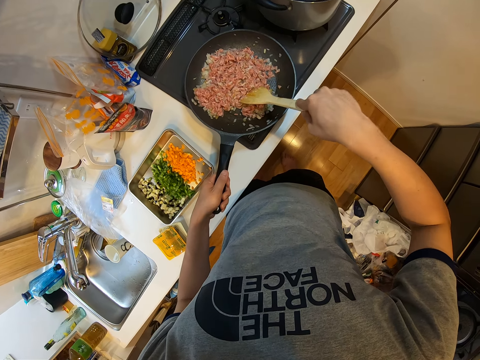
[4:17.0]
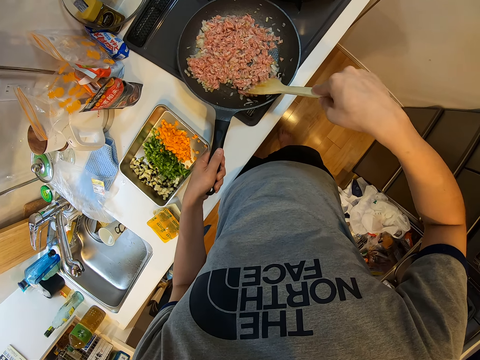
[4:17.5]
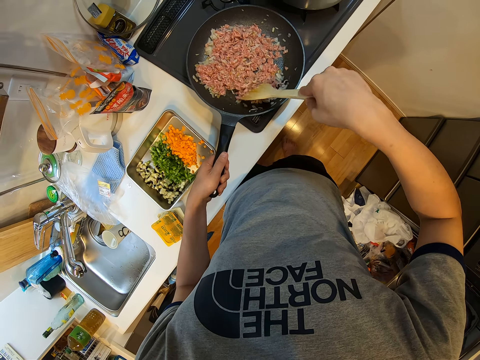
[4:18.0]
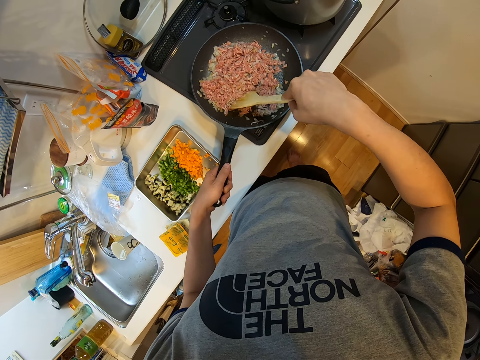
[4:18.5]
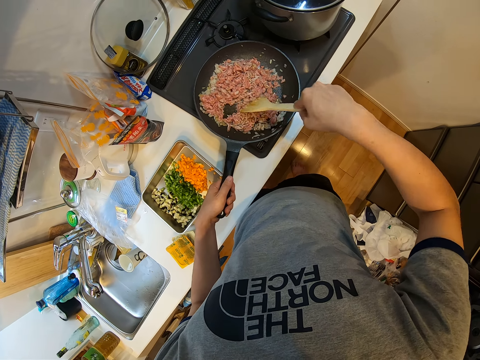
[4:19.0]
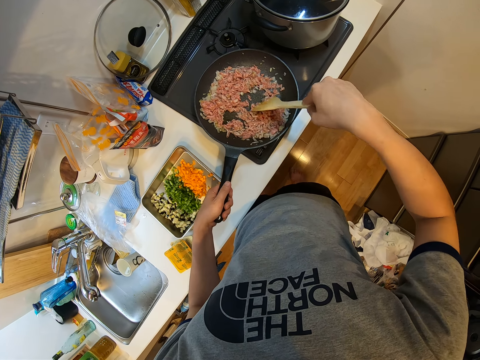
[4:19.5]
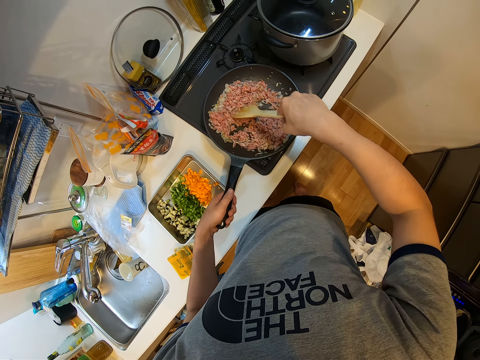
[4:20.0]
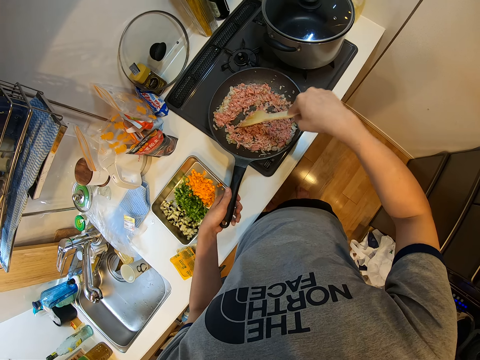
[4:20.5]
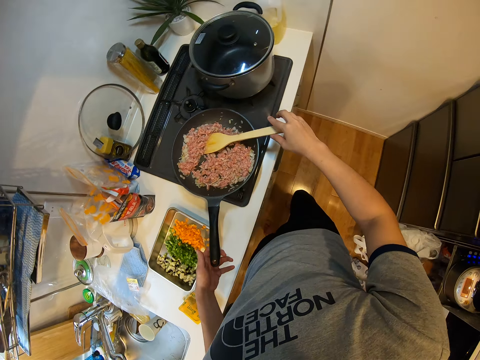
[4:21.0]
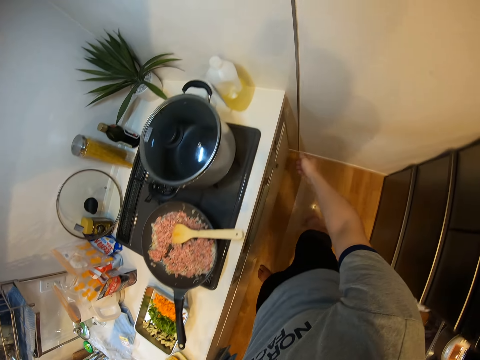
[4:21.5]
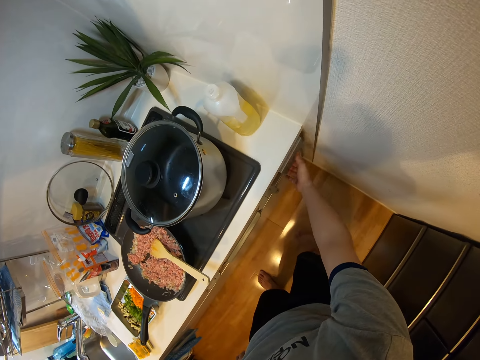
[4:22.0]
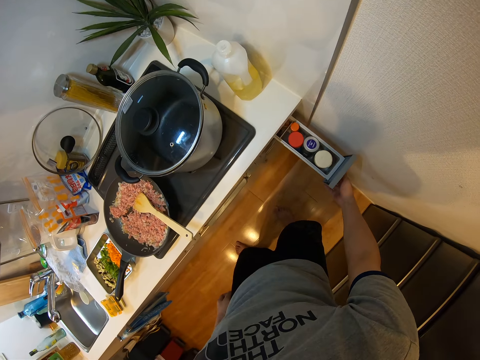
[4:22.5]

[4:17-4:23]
The camera wearer opens a kitchen drawer with his right hand. He drops the wooden ladle in the frying pan.

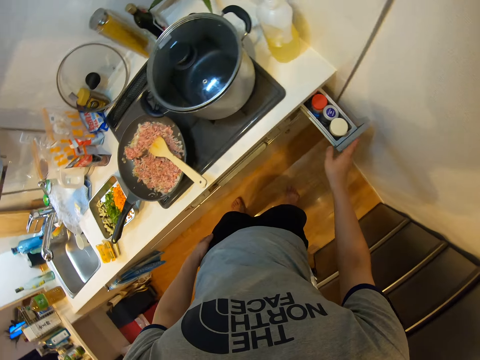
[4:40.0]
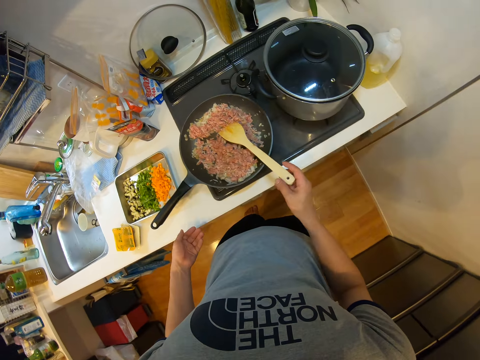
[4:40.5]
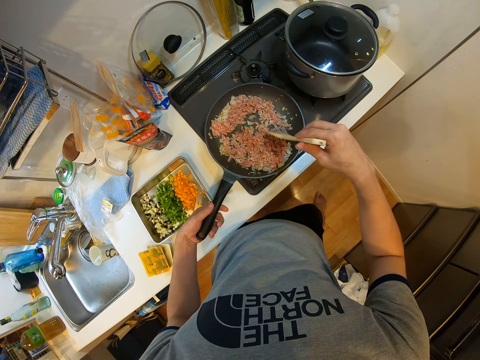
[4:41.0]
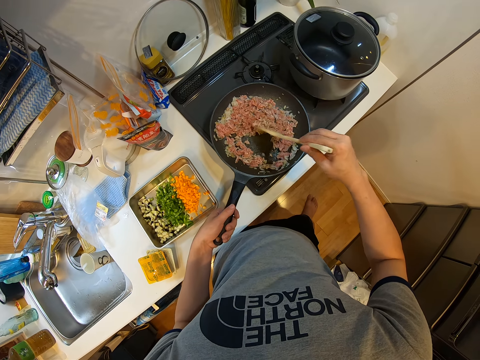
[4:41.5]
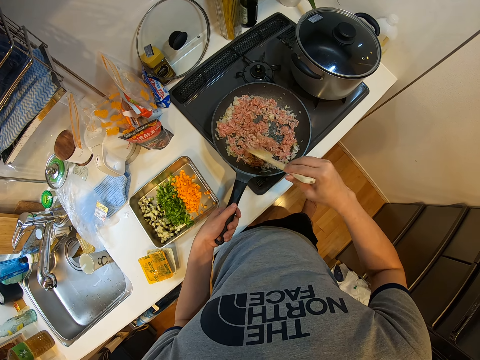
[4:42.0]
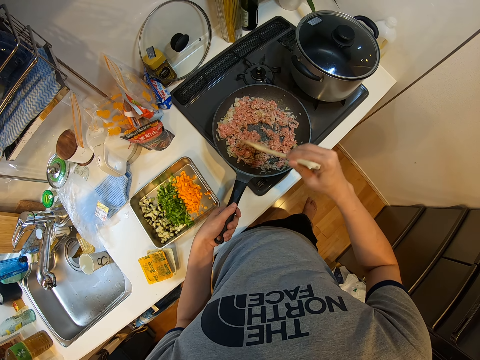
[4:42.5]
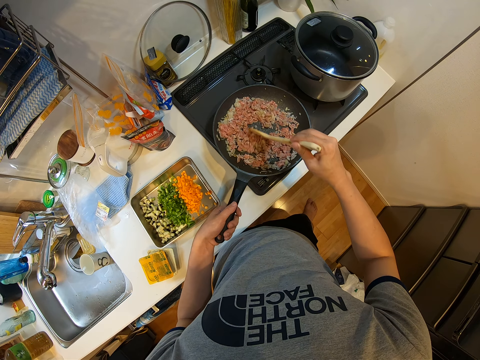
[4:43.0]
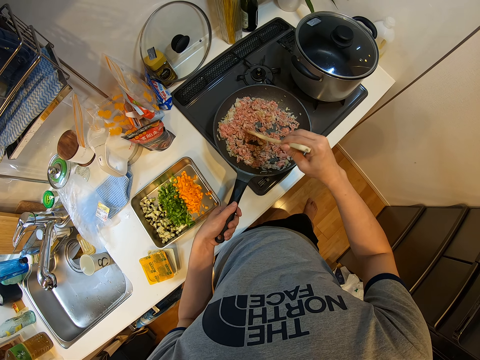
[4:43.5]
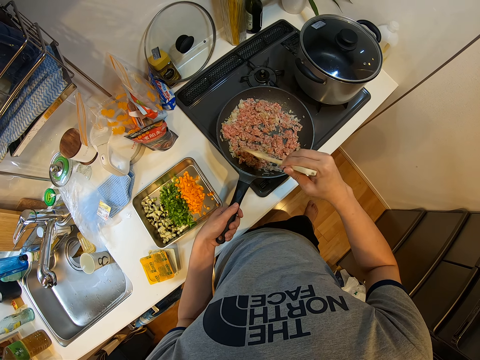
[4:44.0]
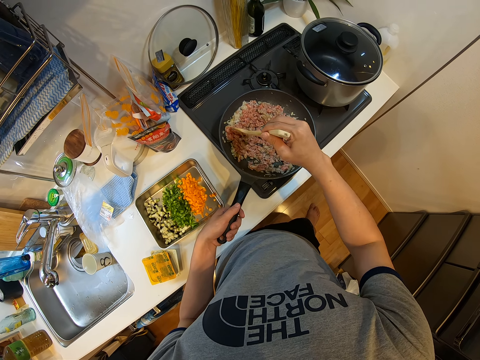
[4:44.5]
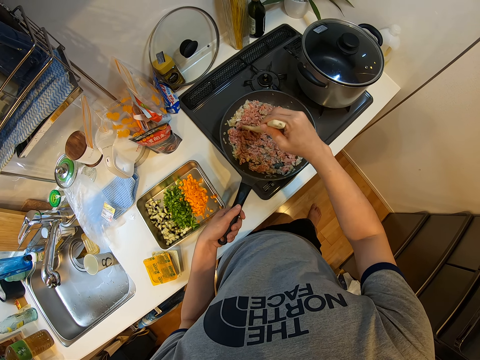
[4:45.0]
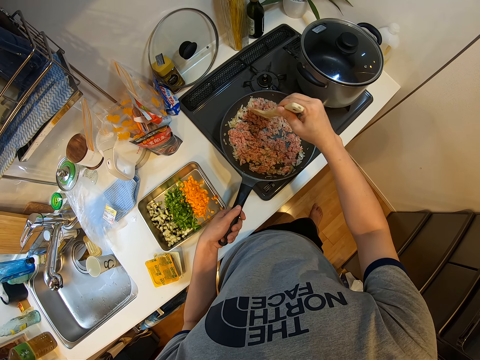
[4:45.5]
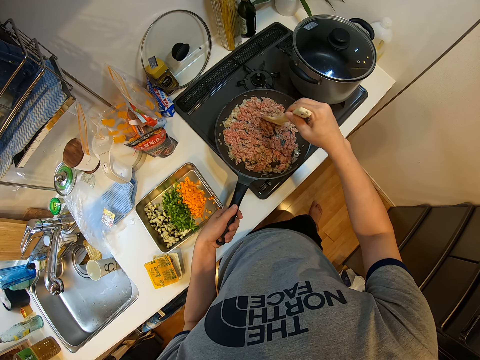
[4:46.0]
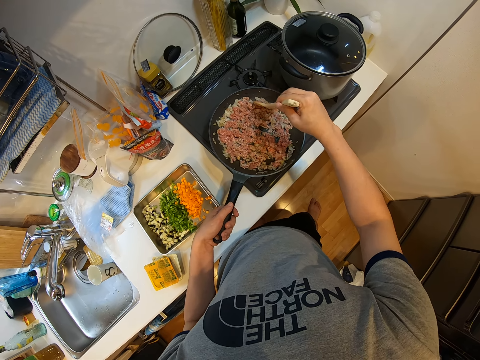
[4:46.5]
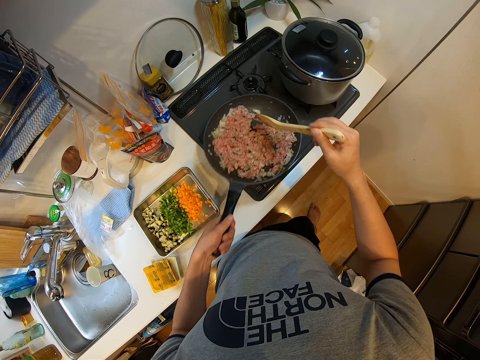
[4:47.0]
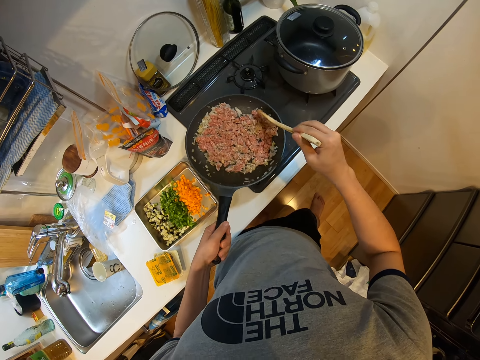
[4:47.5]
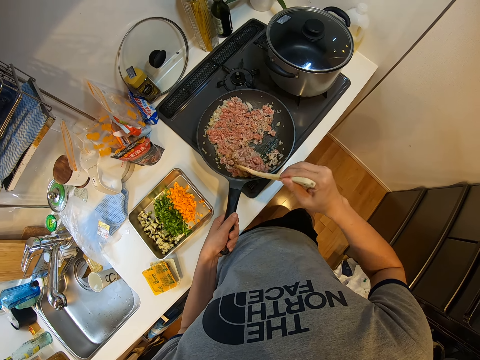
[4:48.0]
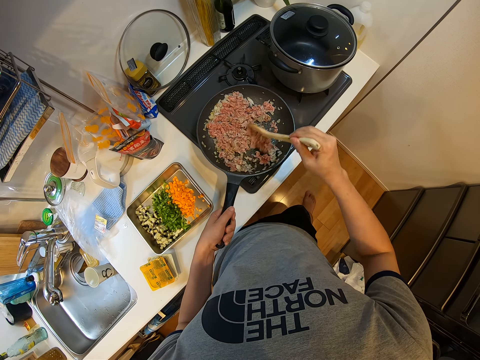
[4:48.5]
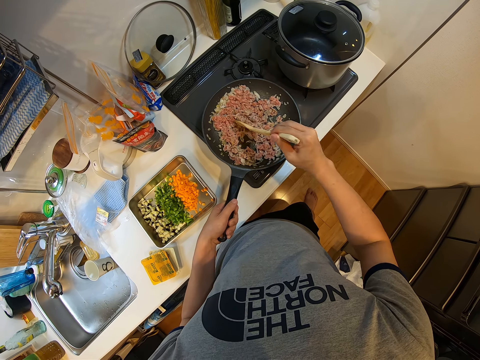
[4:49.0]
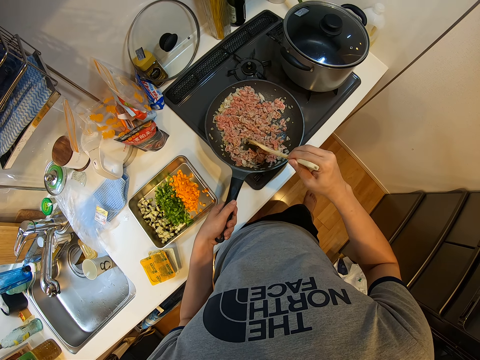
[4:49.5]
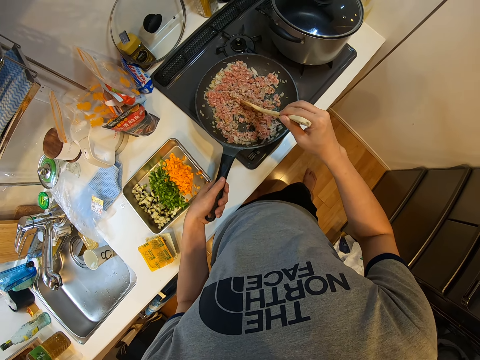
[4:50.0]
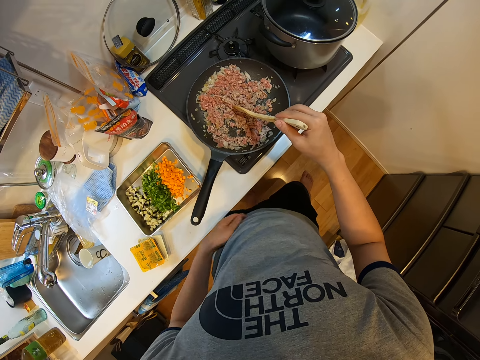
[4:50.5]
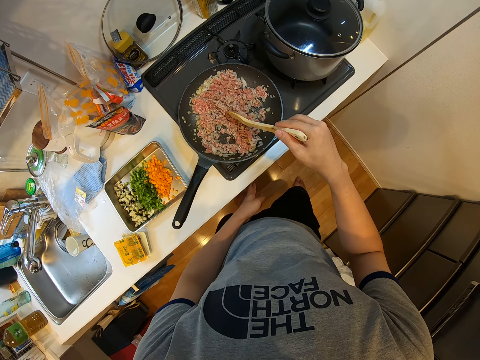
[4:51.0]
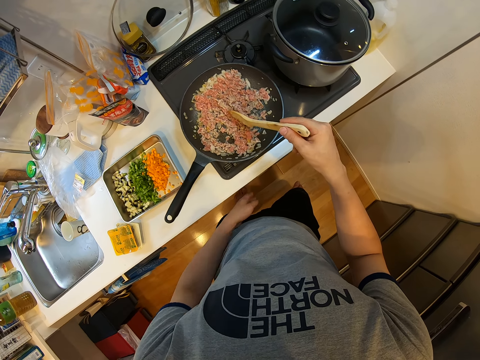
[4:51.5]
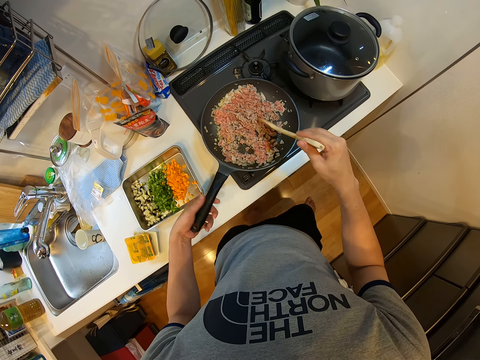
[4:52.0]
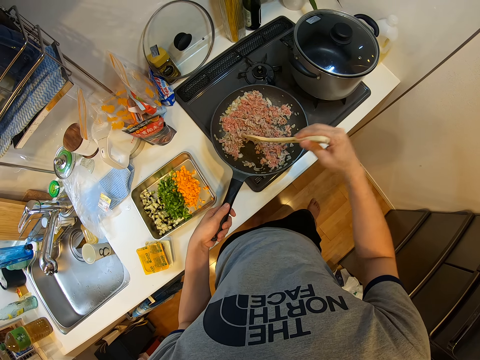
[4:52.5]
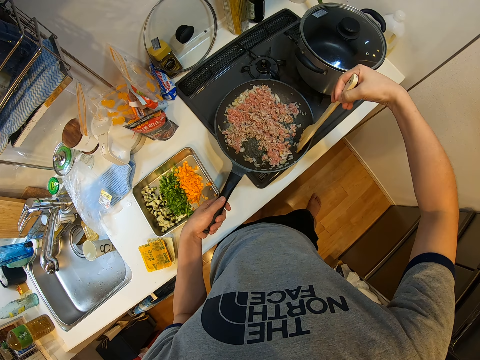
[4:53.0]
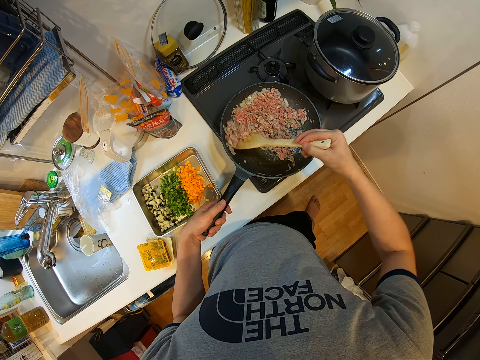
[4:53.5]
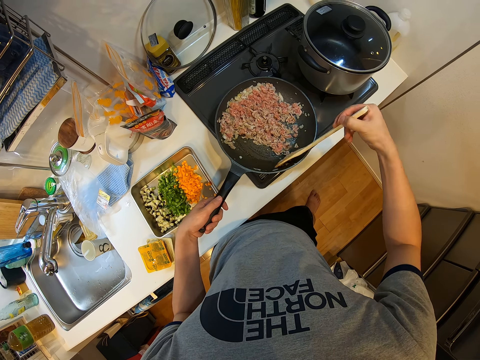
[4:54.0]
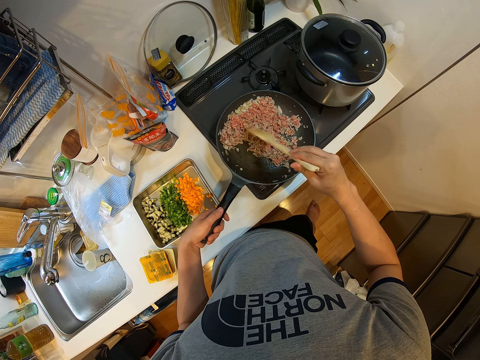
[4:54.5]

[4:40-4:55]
The camera wearer closes the kitchen drawer with his right hand. He touches the spoon. He touches the pan. He continues frying with the wooden ladle in his right hand. He holds the frying pan with his left hand. He stirs the food. He shakes the frying pan with his left hand. He mixes the food sauce in the frying pan with the wooden ladle. He removes his left hand from the frying pan. He places his left hand under the kitchen table. He holds the heat regulator. He continues mixing the food sauce with the wooden ladle. He holds the frying pan with his left hand.

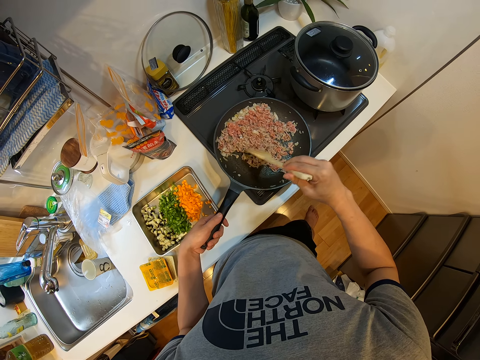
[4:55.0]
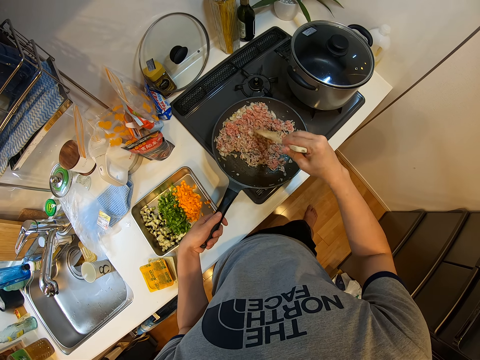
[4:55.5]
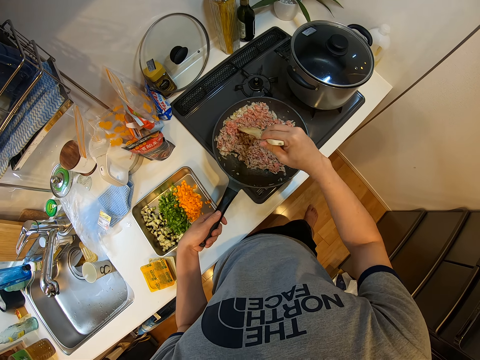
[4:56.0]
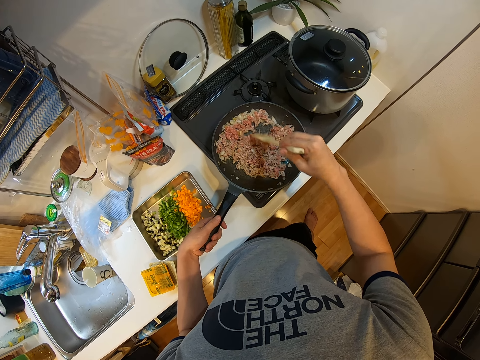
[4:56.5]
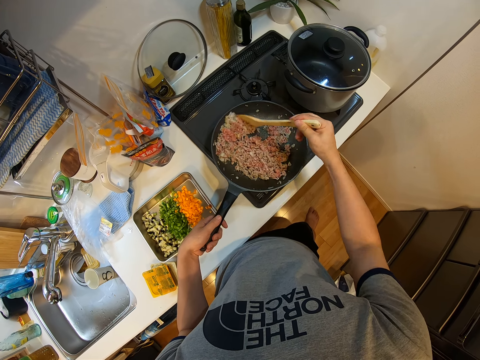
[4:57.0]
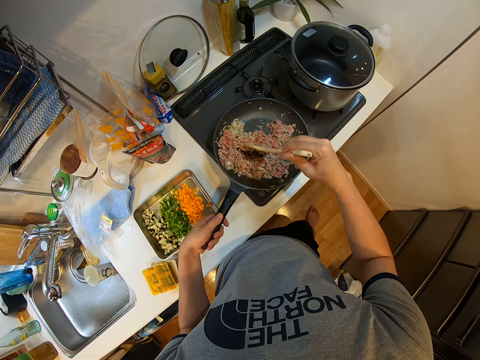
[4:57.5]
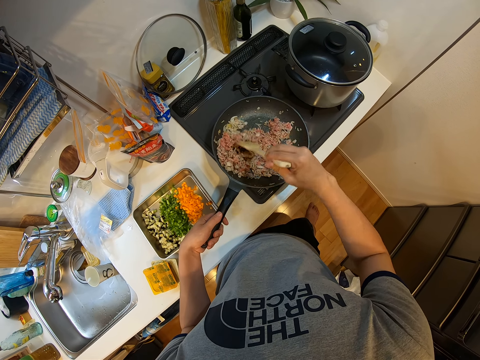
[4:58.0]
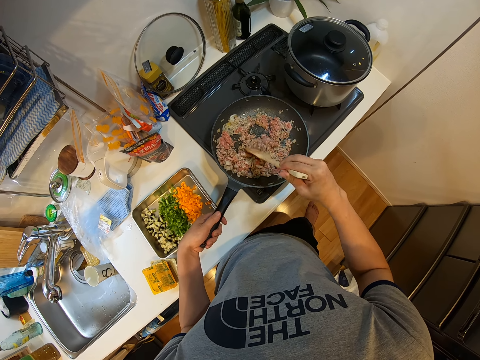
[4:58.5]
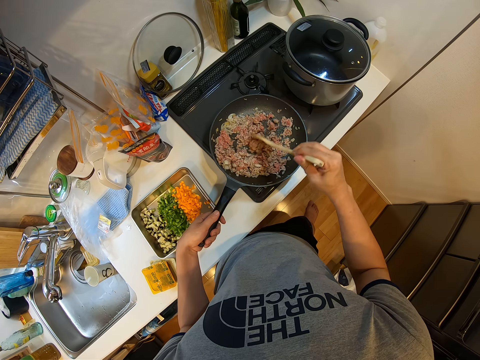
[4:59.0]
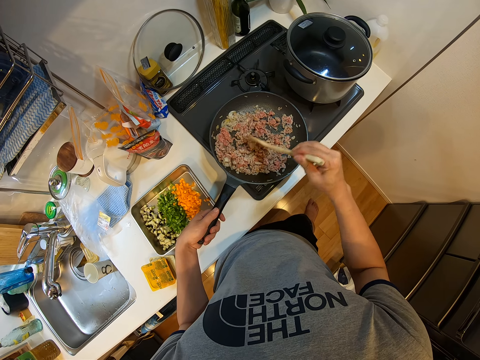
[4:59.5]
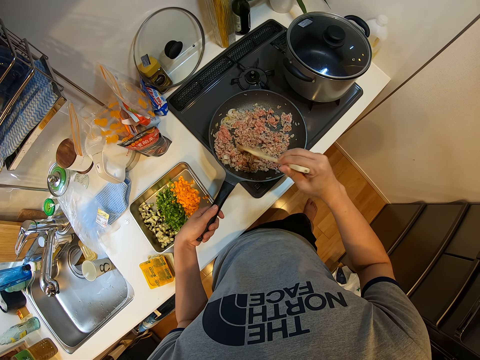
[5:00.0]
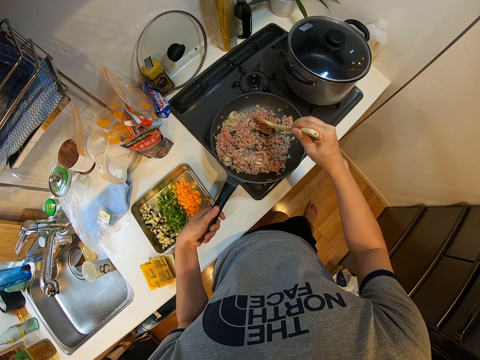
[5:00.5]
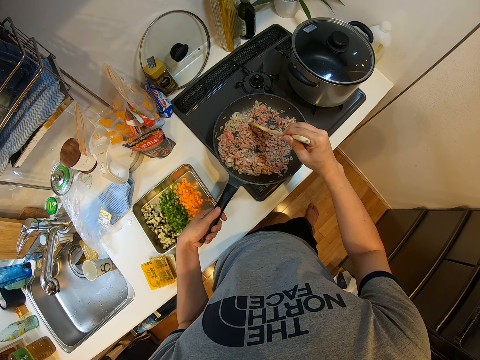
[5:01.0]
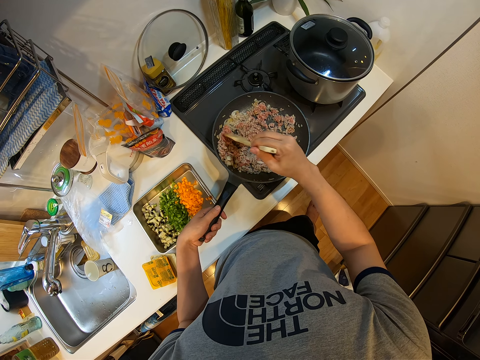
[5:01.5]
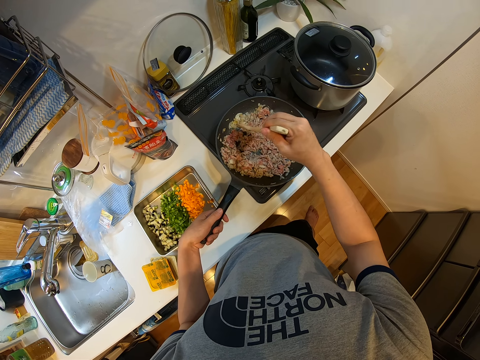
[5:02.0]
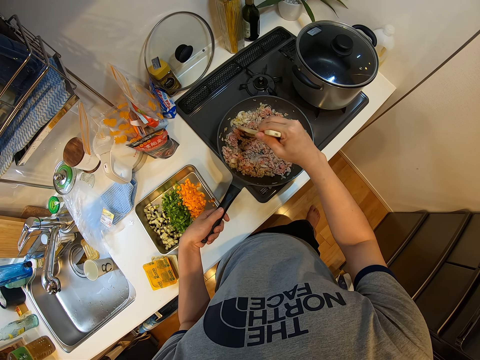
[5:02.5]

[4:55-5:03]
The camera wearer stirs the meat.
